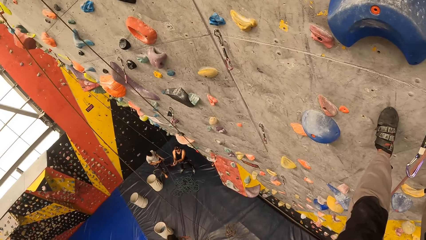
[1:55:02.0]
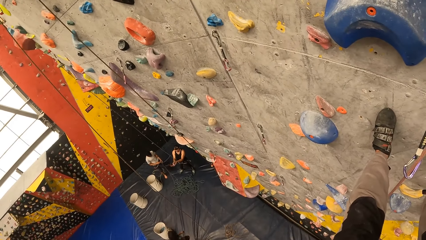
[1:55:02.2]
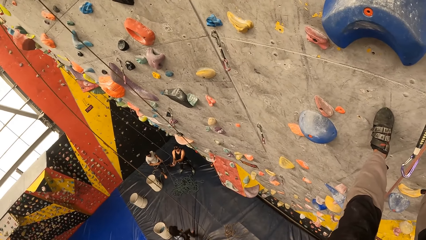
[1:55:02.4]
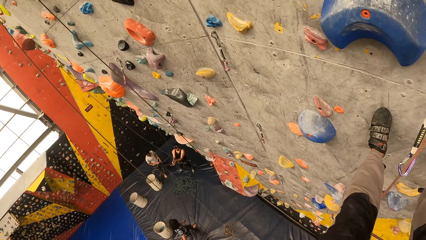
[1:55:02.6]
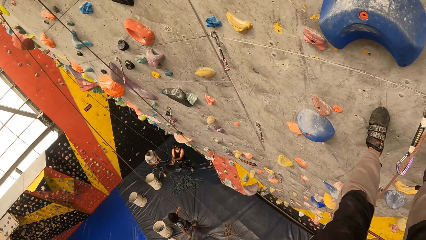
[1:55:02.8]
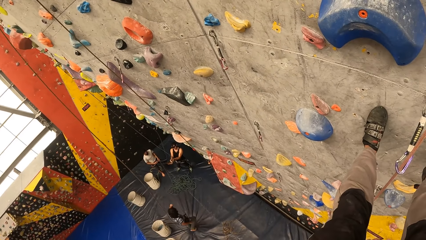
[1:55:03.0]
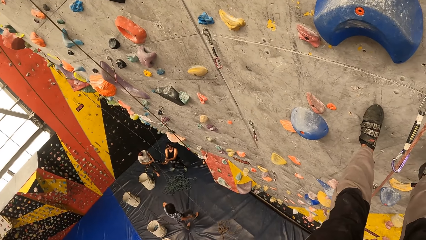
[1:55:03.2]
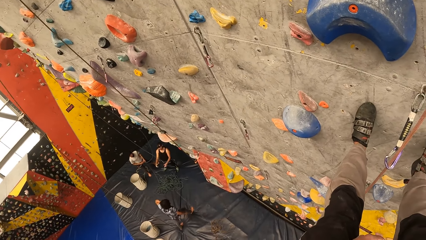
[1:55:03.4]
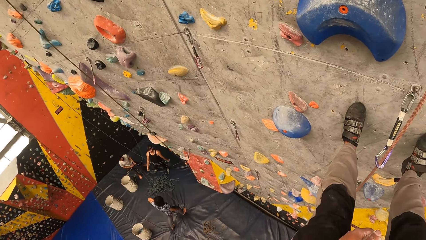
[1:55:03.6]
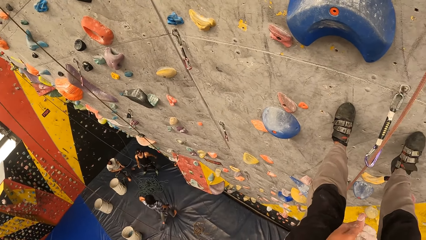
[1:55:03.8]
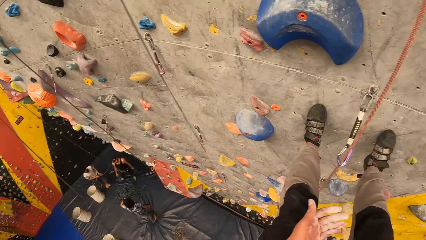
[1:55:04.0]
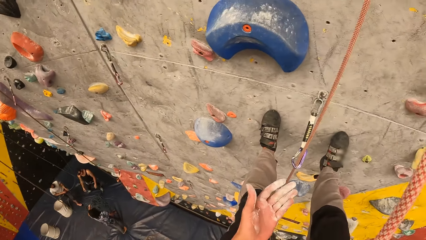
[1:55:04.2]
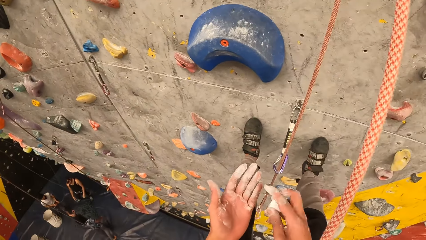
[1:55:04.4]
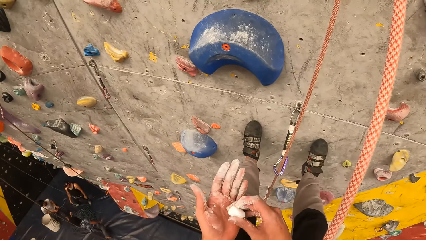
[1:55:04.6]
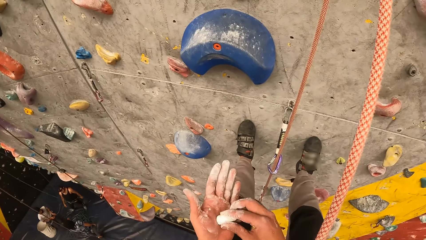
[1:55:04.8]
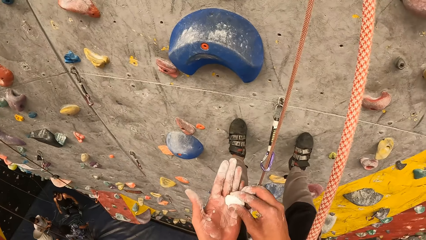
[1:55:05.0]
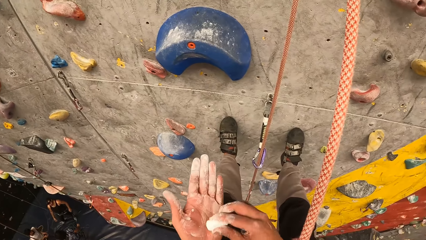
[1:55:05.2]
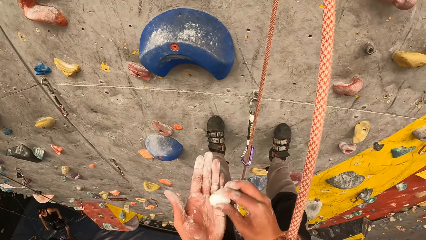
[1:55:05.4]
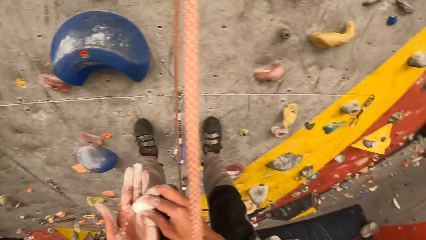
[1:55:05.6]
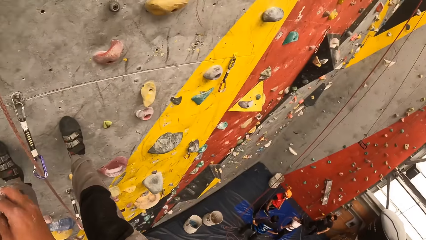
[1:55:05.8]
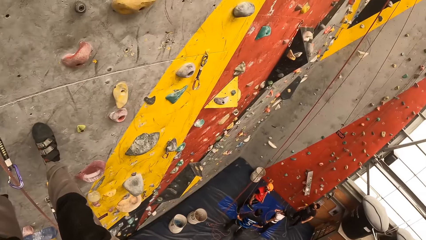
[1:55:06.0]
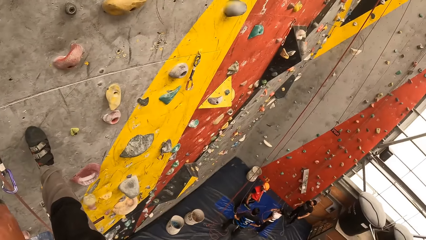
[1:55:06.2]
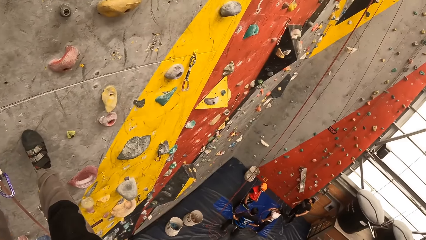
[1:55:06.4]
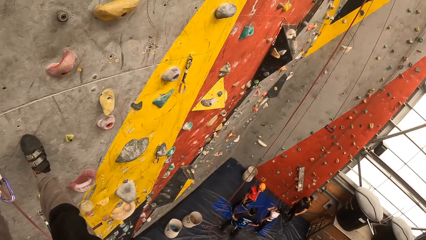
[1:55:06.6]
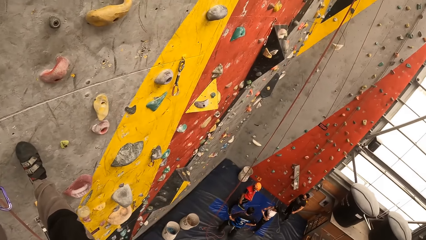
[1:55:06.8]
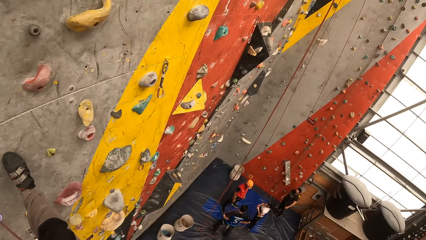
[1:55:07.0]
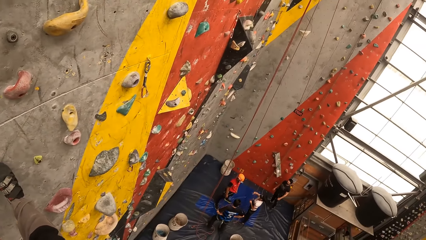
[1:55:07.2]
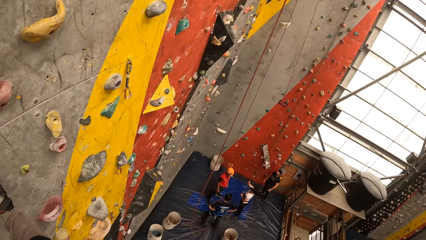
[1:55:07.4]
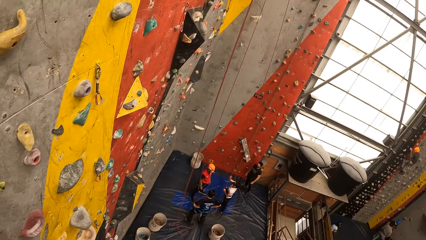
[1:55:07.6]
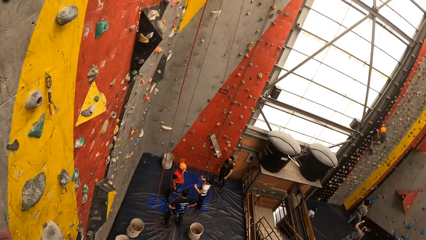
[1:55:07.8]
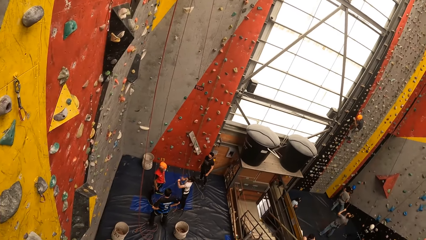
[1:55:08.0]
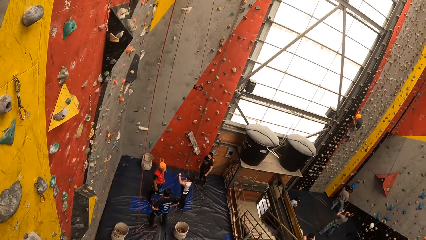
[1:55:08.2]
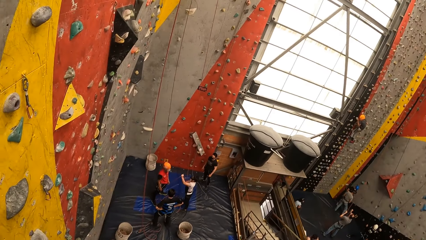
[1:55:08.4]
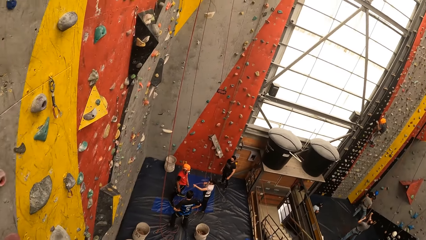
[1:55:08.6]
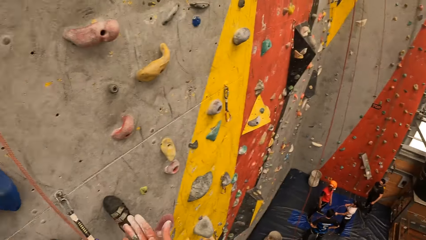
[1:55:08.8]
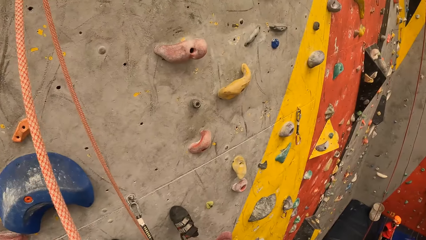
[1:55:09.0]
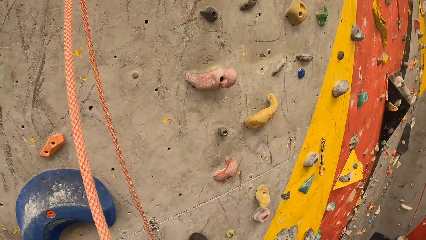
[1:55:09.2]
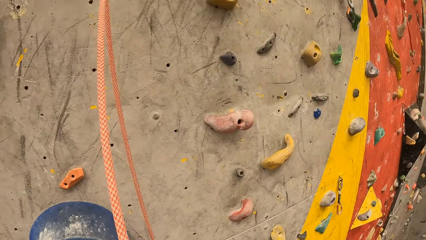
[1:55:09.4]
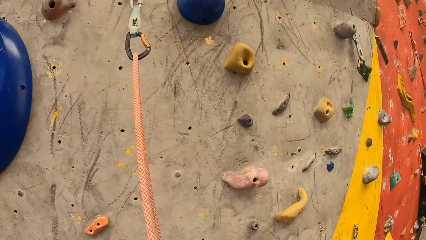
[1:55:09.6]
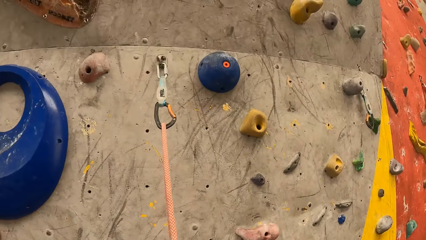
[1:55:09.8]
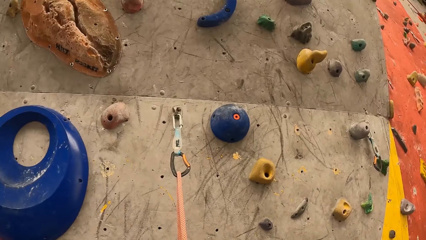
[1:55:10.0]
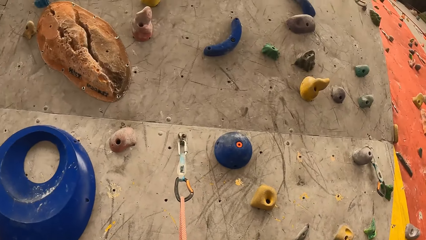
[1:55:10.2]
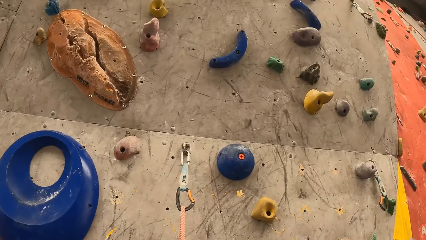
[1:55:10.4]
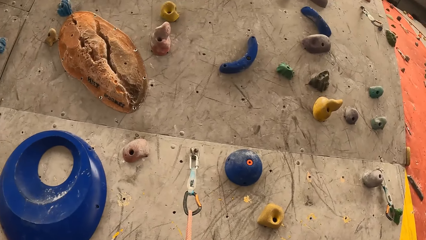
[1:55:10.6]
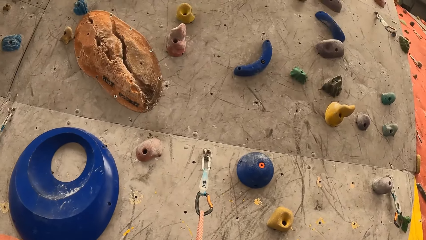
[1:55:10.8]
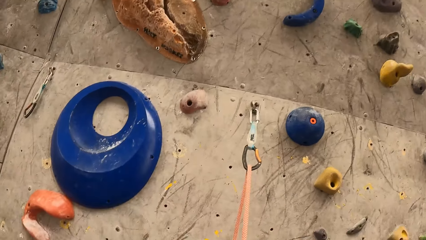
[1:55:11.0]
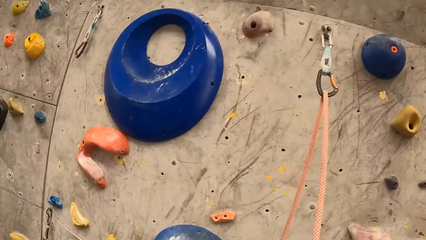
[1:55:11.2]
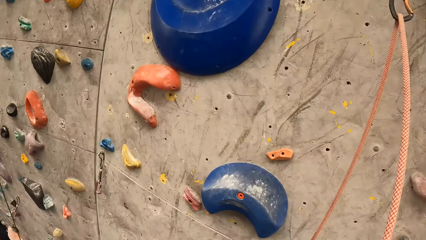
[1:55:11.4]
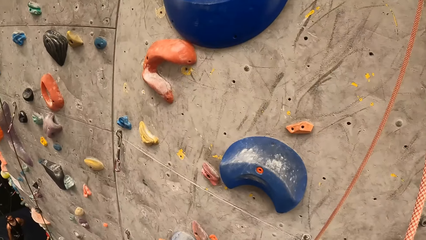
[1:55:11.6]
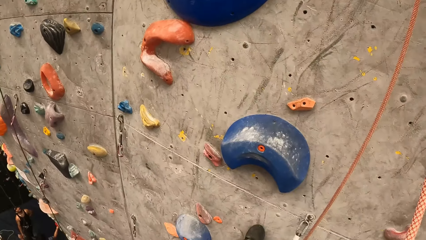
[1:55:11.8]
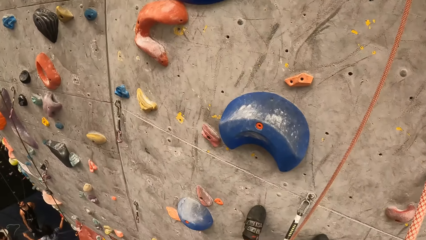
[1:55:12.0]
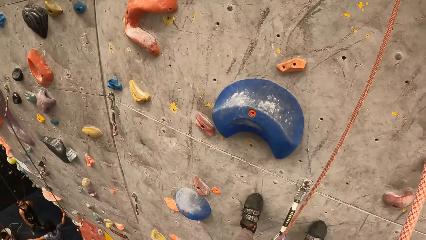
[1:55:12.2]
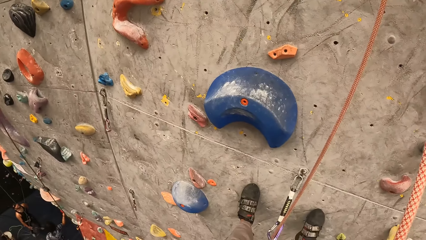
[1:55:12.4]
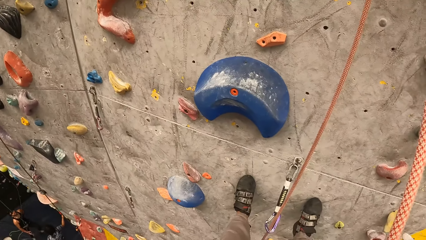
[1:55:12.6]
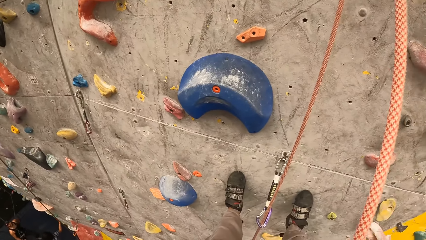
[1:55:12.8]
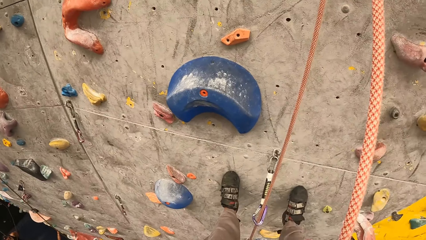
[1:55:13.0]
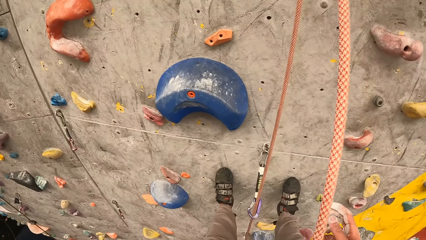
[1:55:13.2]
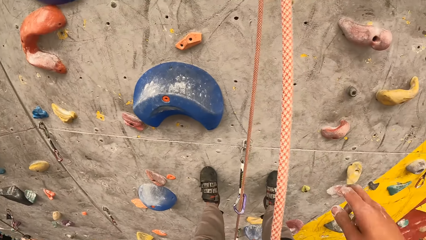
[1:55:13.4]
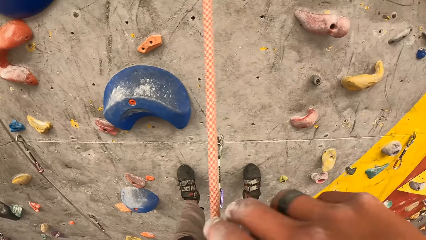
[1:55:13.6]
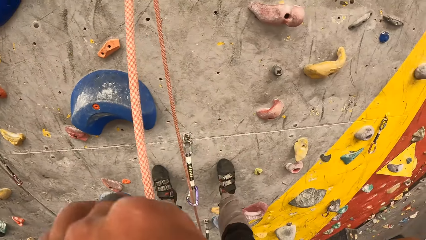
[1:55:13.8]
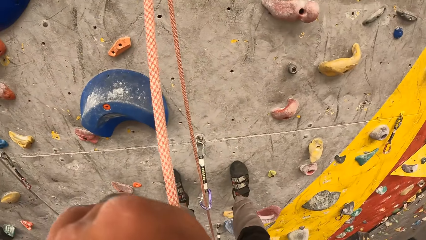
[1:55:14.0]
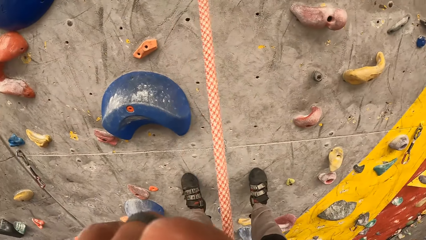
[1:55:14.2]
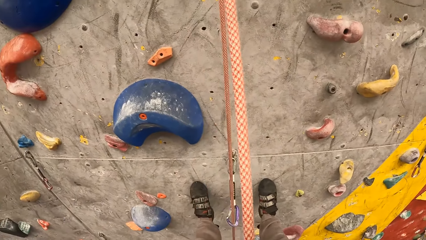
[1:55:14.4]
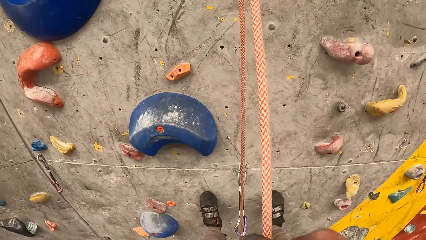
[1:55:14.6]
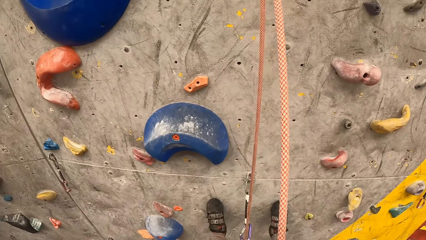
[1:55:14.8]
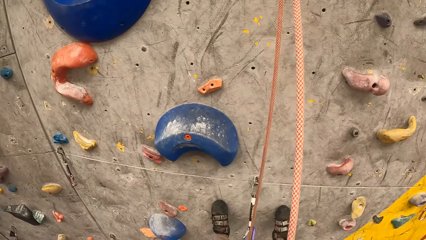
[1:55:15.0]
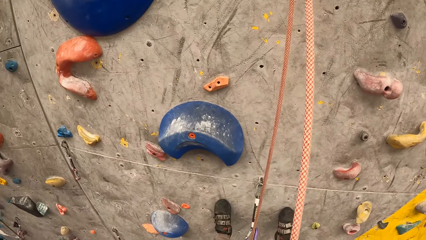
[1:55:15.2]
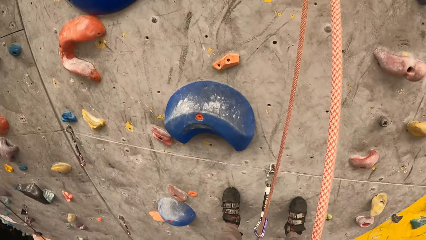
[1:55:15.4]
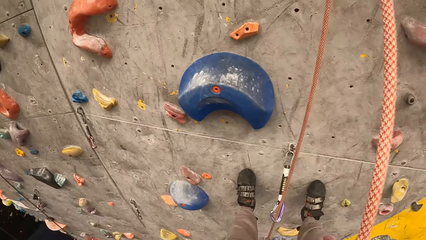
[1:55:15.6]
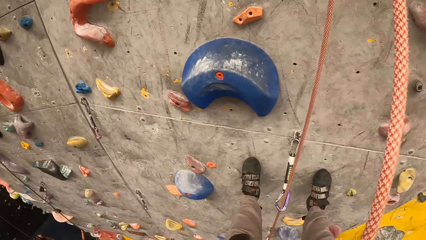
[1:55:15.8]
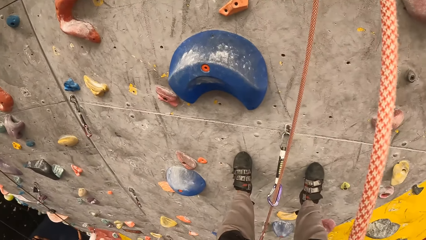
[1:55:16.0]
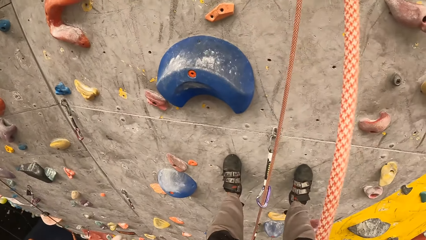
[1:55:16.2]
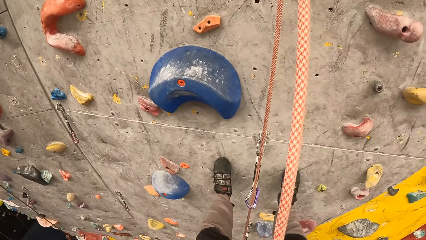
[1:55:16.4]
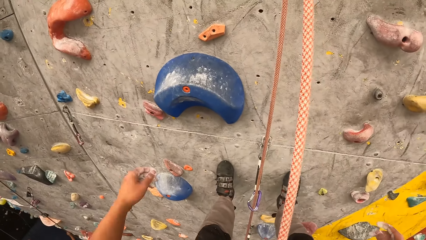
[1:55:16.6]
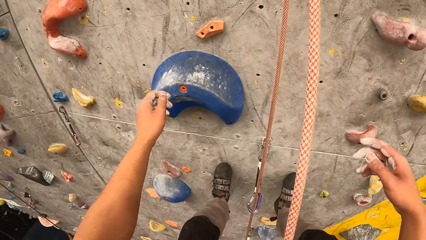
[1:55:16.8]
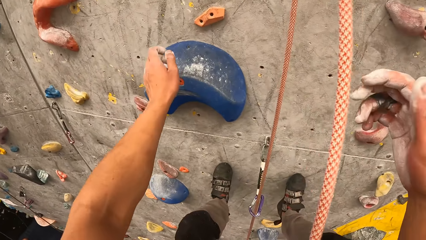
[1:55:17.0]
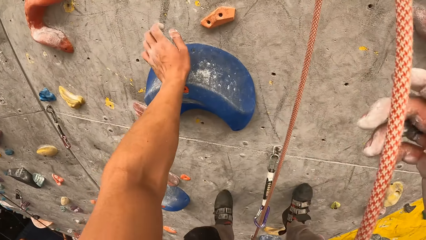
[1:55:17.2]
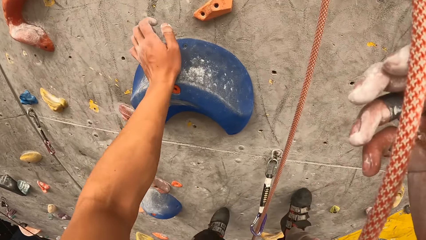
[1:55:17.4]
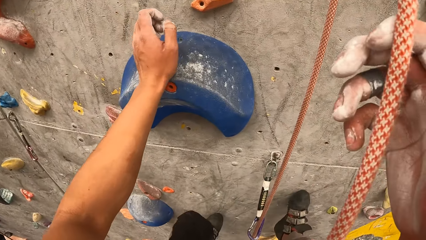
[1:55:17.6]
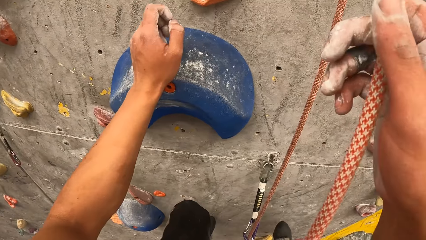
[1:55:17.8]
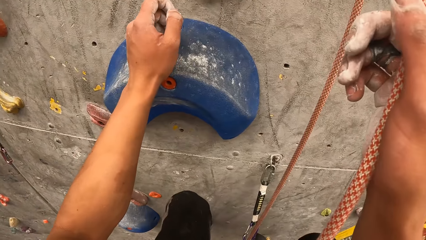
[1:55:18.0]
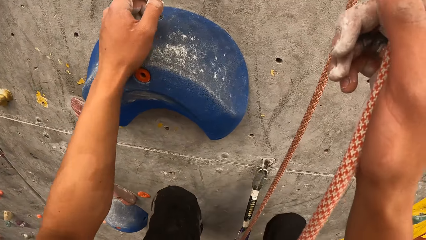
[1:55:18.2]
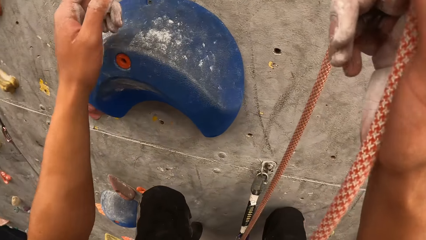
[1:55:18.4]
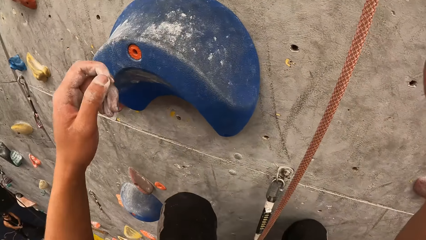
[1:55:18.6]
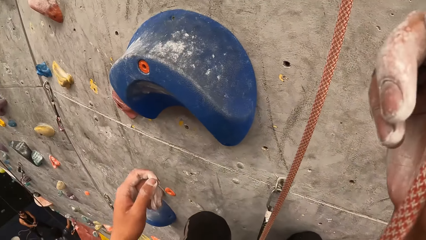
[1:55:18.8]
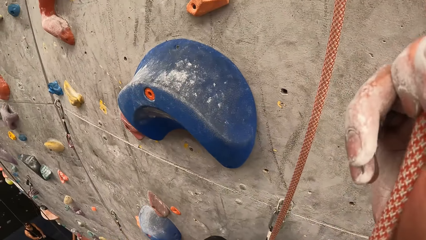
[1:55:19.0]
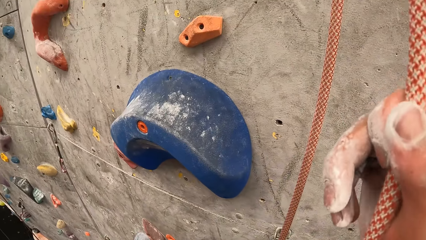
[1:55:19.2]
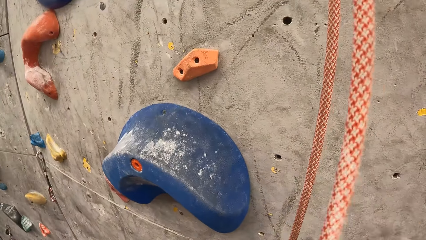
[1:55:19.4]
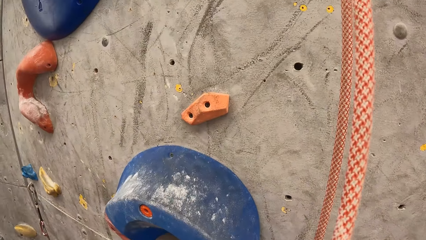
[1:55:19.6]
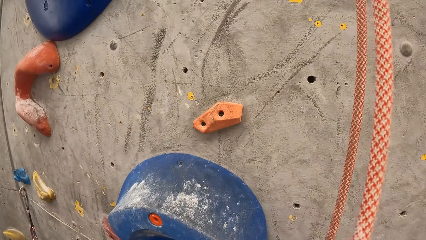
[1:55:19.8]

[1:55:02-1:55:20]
The camera wearer applies chalk to the hands. They look around. They move the hand towards the face. They hold the climbing hold and the rope, and touch the climbing hold.
